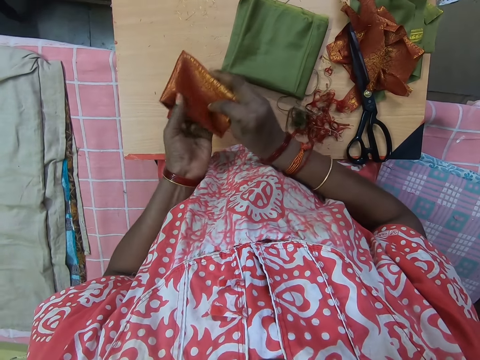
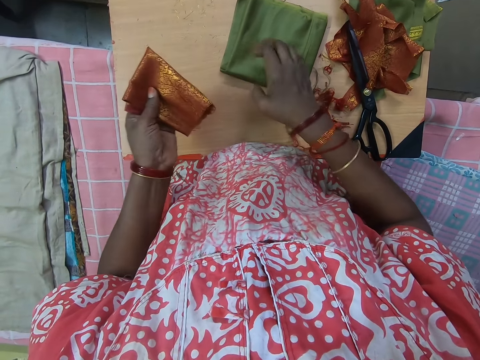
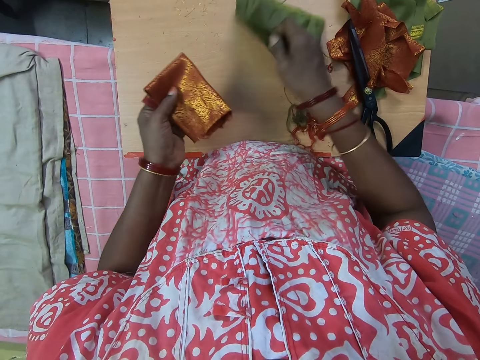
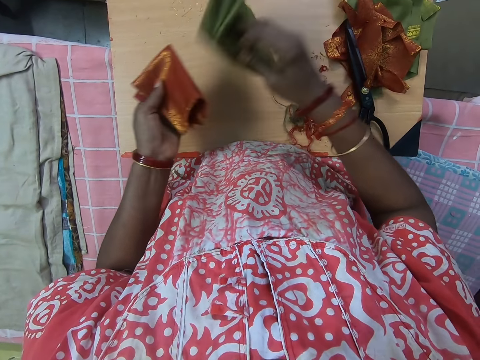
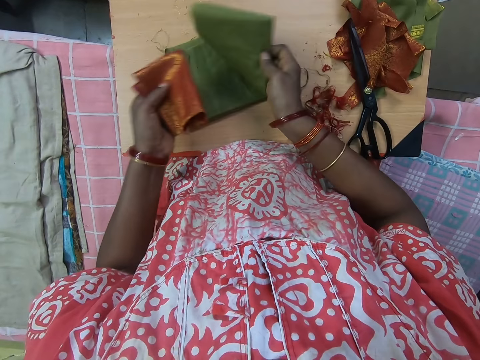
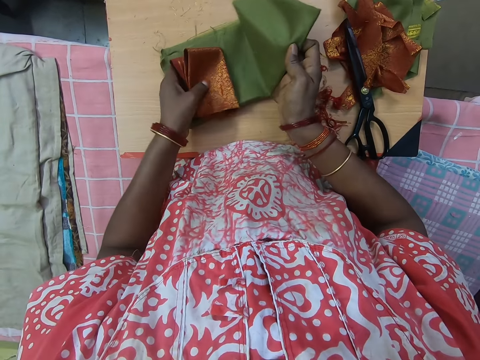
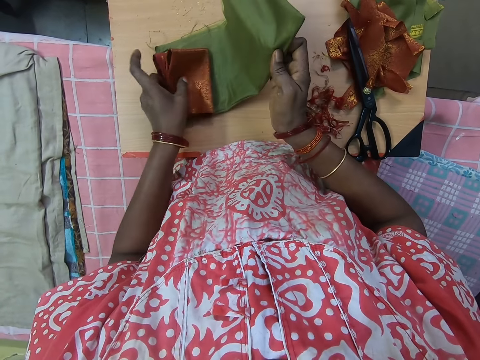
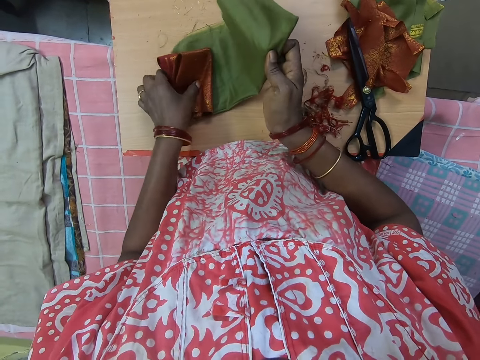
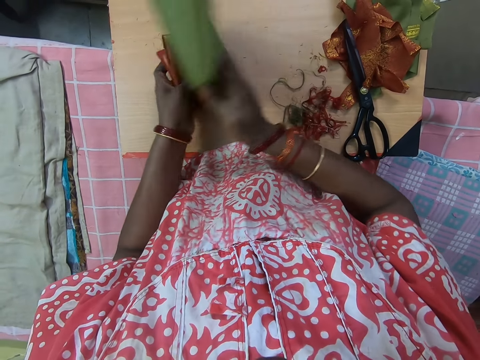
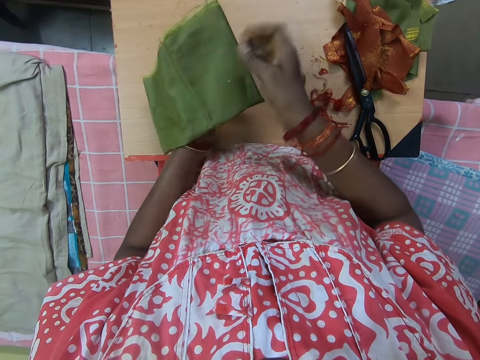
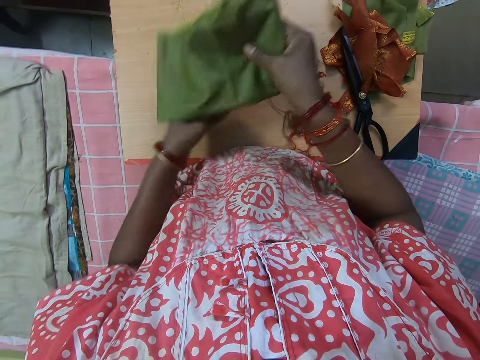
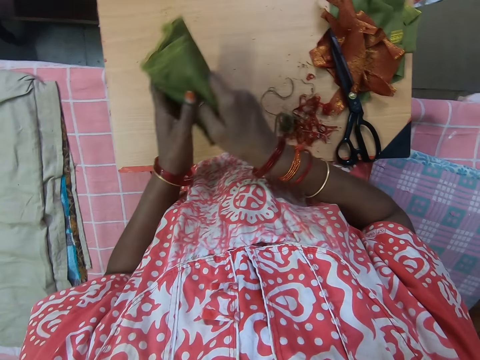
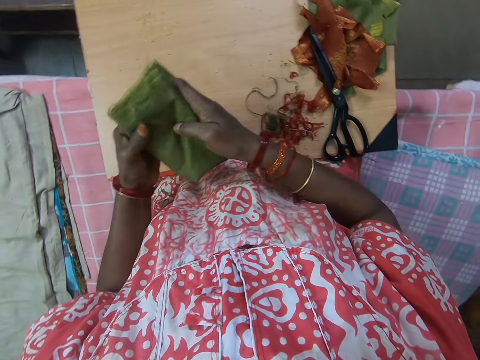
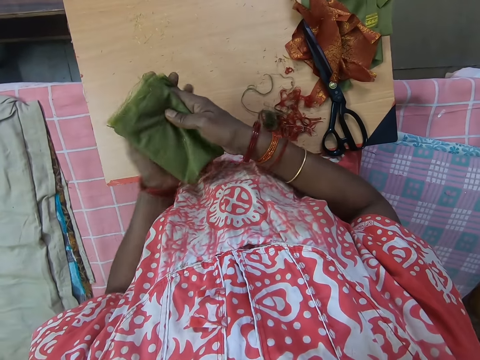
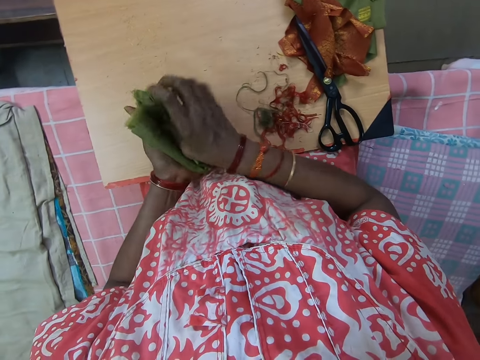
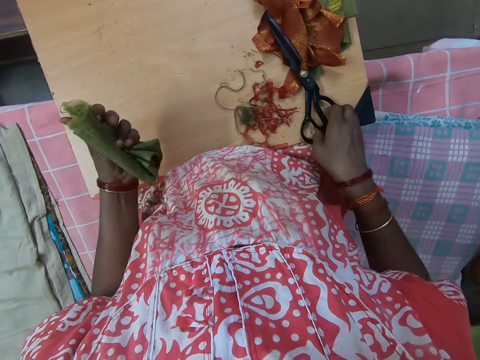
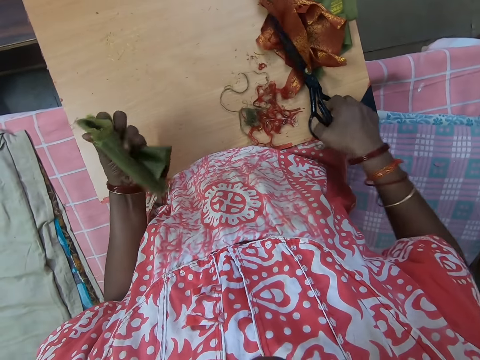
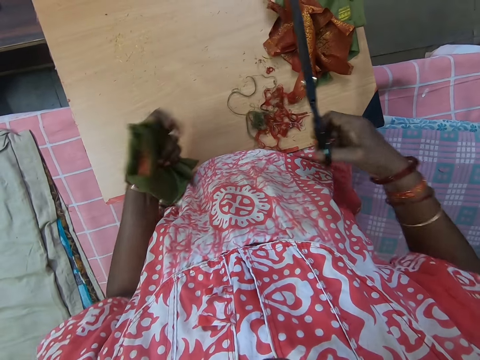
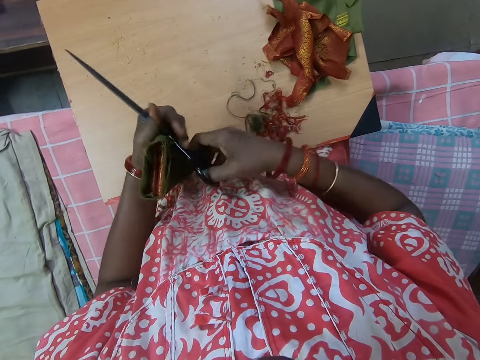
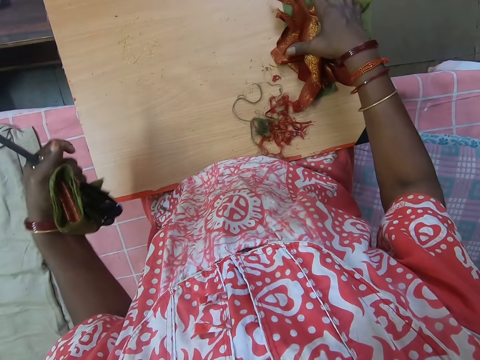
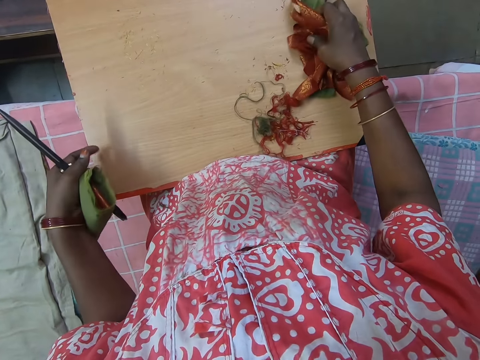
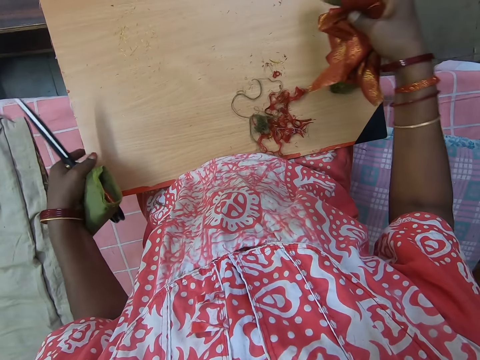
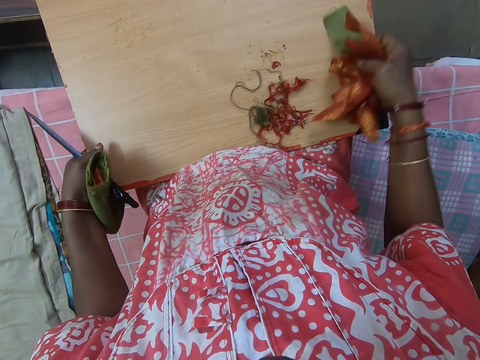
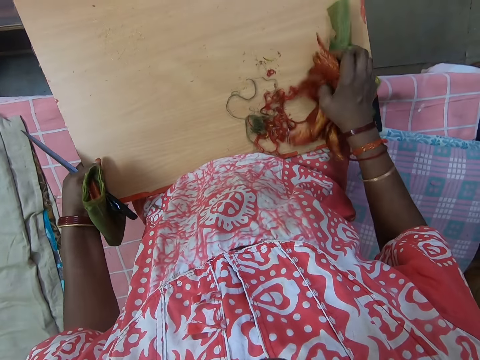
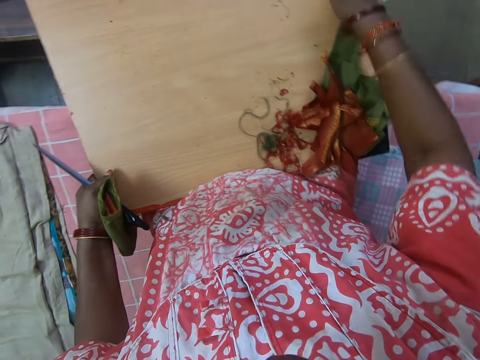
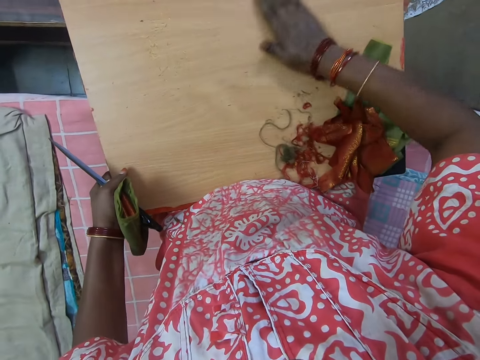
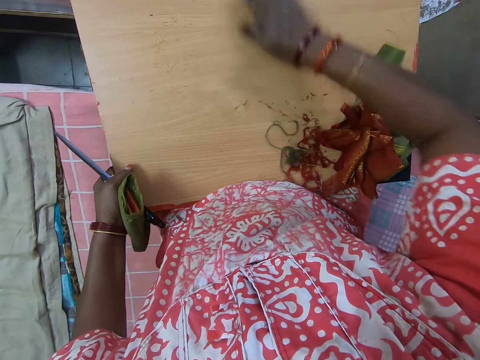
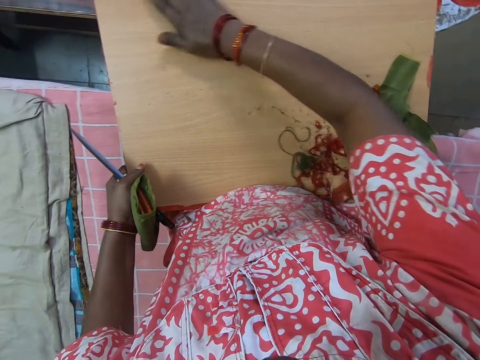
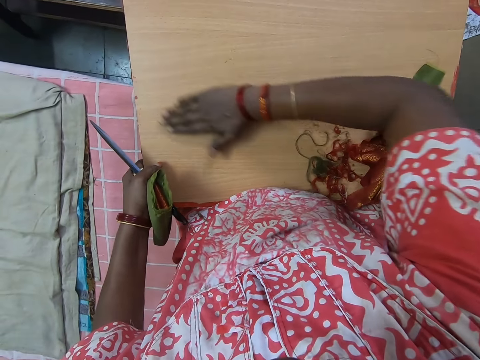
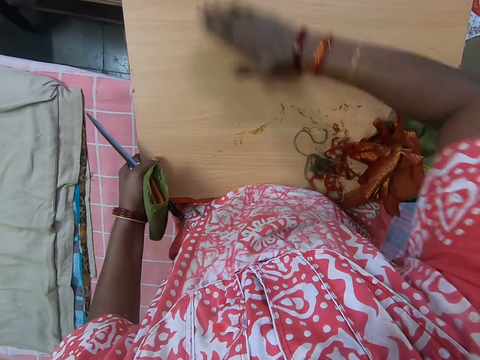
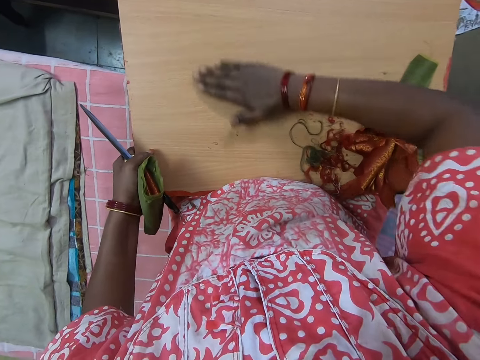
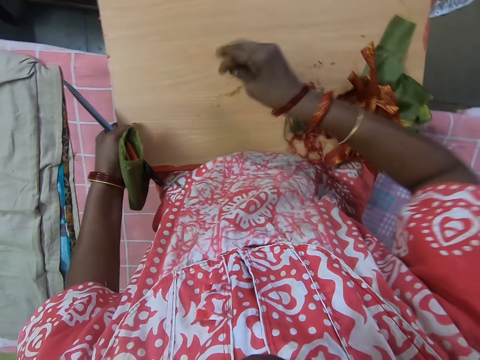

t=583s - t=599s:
The camera wearer picks up the other piece of cloth from the wooden board. She unfolds the cloth. She puts the pieces of cloth together. She folds the two pieces of cloth together. She picks up the scissors from the wooden board. She passes the scissors to her left hand. She moves some cut out fabrics. She picks up the pieces of cloth from the wooden board. She places the pieces of cloth on the wooden board. She wipes the wooden board with her hand.

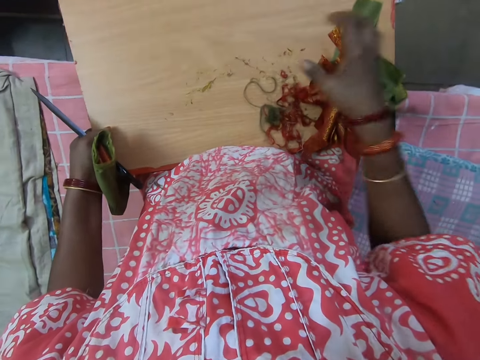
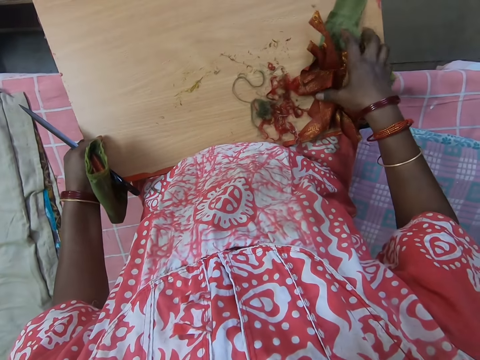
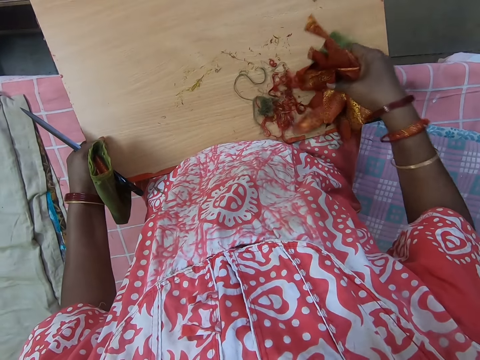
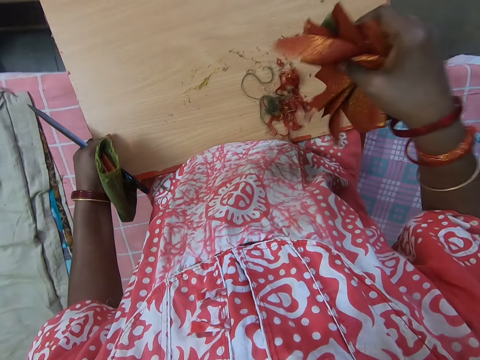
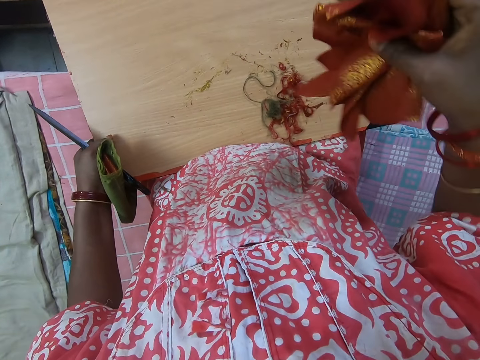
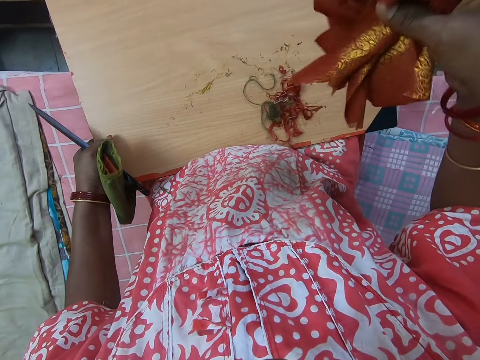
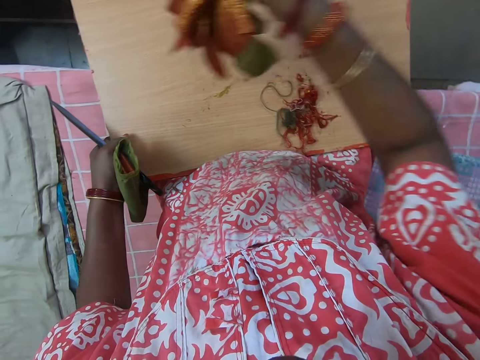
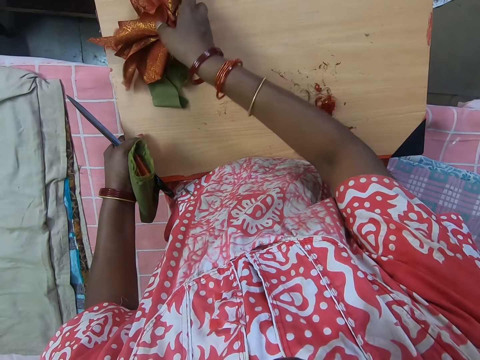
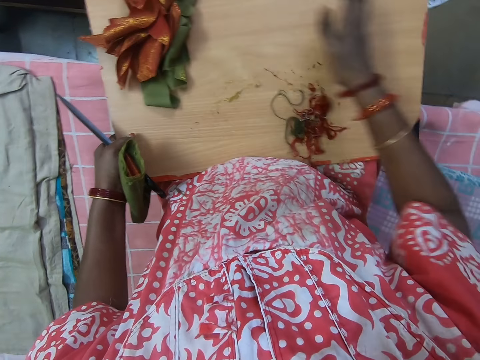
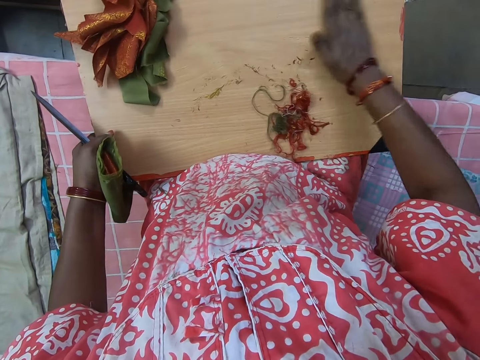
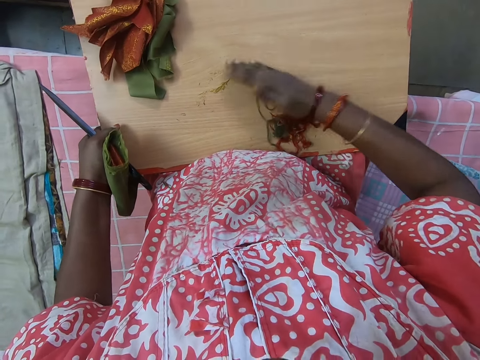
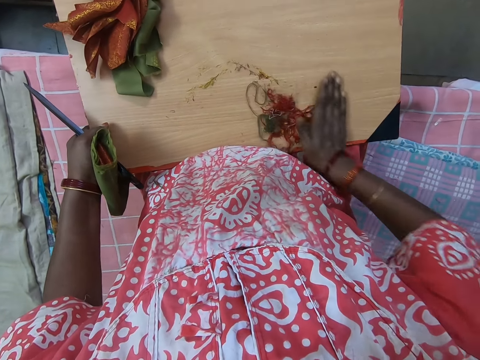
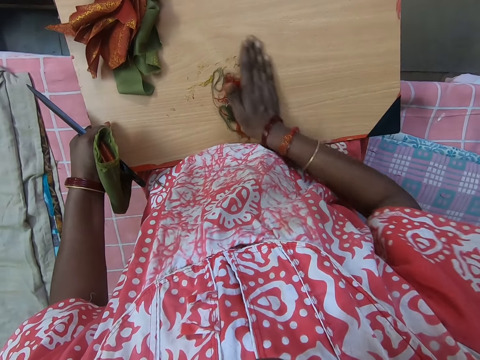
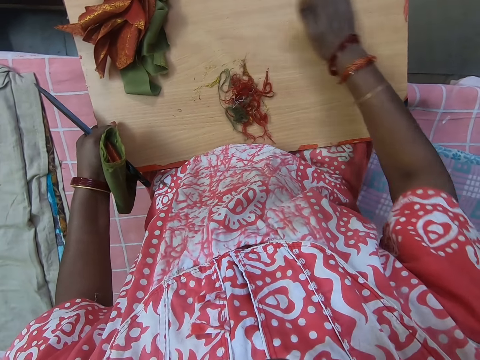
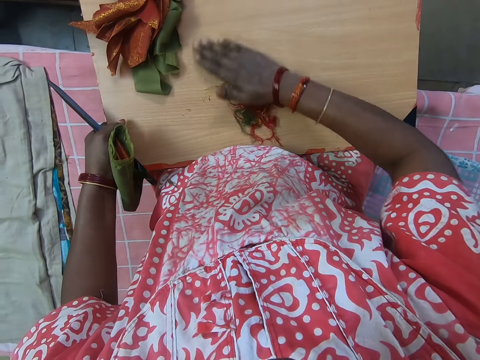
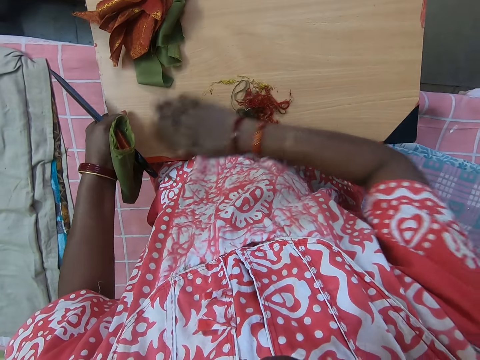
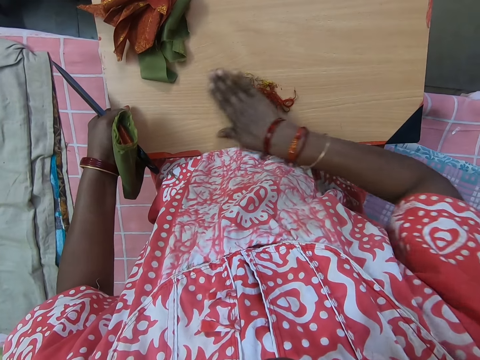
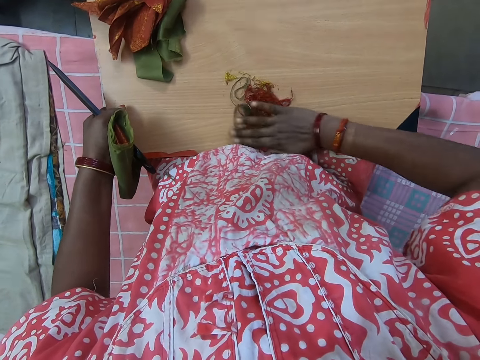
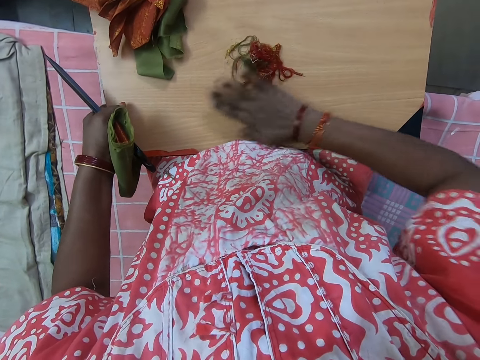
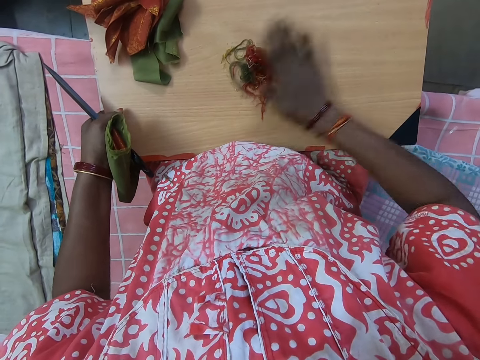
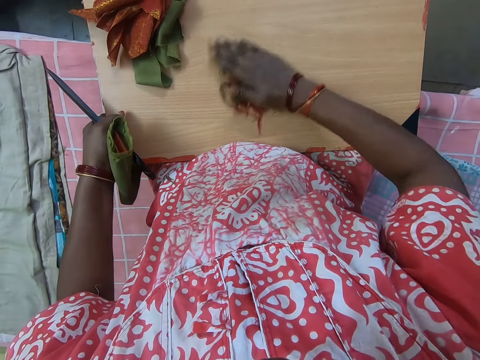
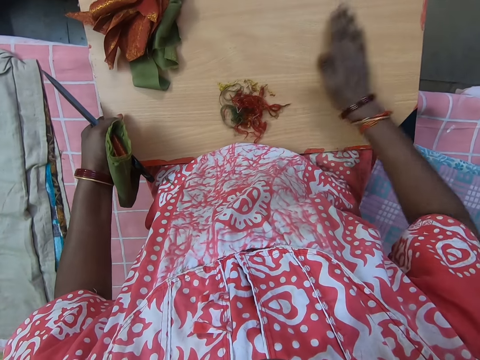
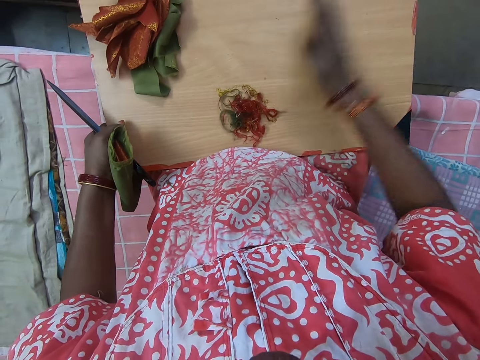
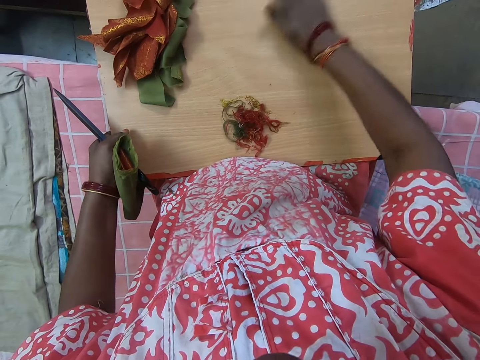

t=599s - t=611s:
The camera wearer picks up the pieces of cloth from the wooden board. She shakes the pieces of cloth on the wooden board. She places the pieces of cloth on the wooden board. She wipes the table with her hand.
